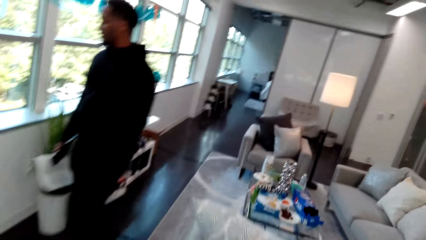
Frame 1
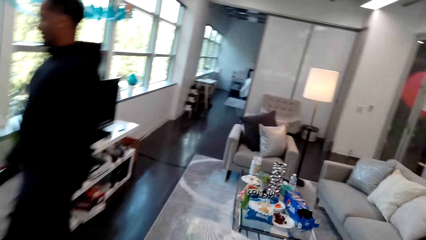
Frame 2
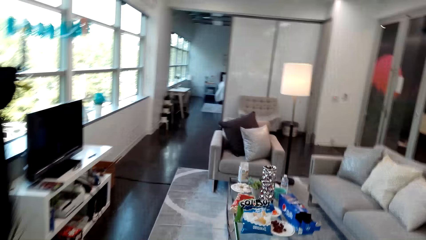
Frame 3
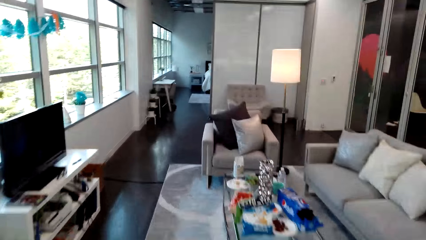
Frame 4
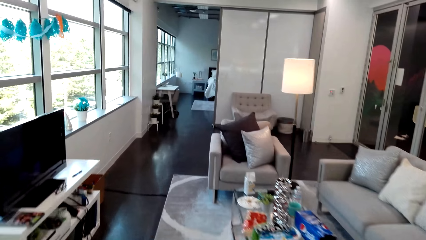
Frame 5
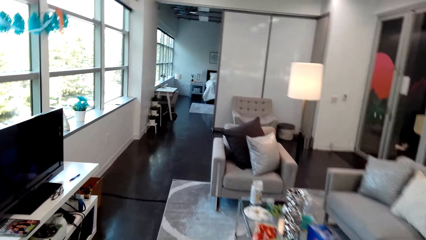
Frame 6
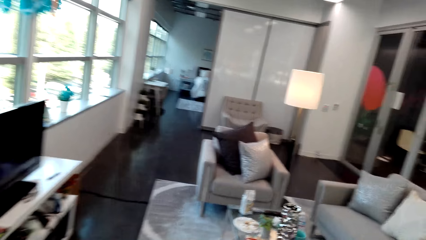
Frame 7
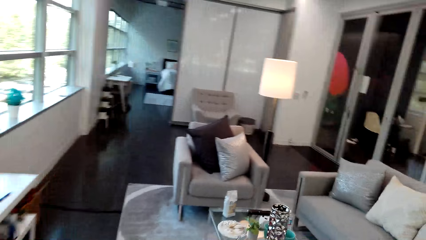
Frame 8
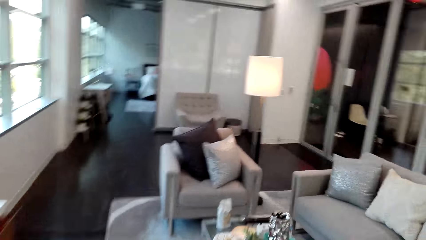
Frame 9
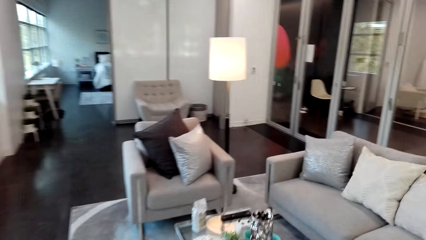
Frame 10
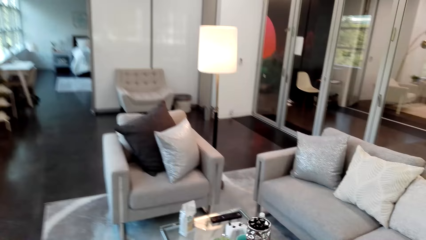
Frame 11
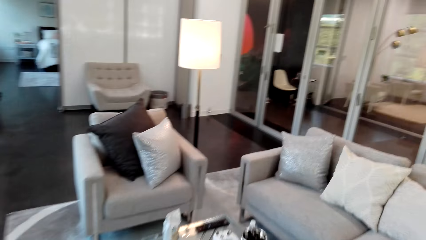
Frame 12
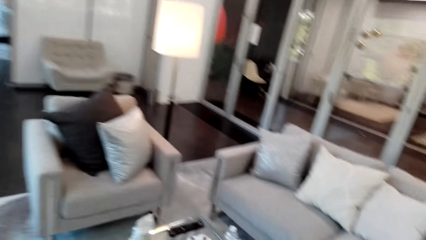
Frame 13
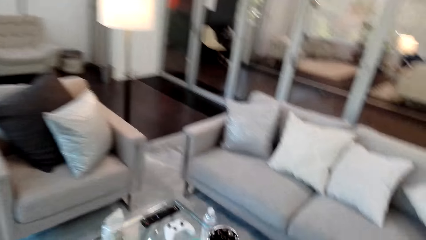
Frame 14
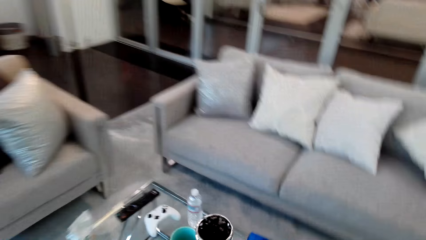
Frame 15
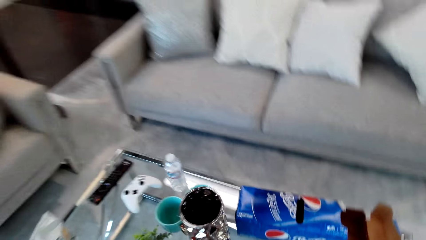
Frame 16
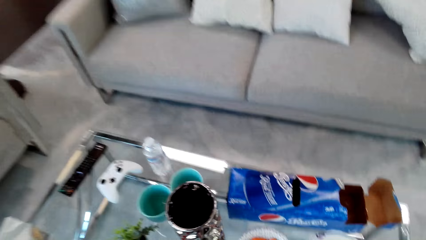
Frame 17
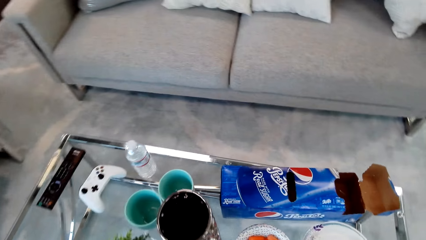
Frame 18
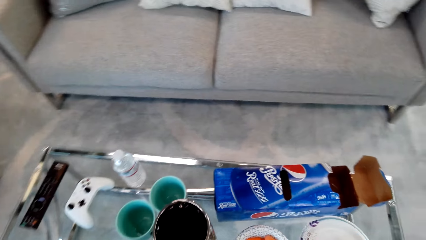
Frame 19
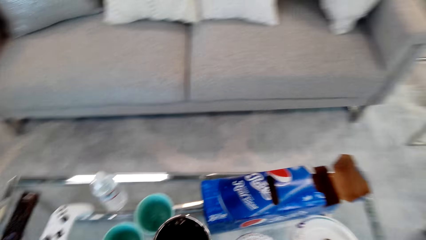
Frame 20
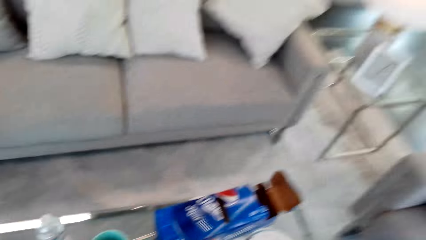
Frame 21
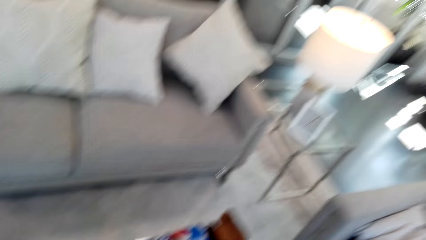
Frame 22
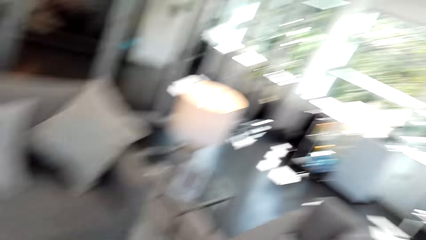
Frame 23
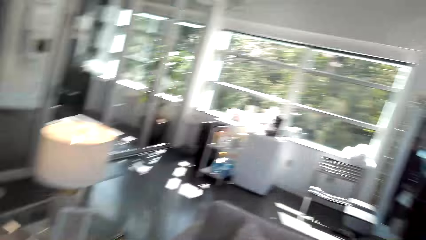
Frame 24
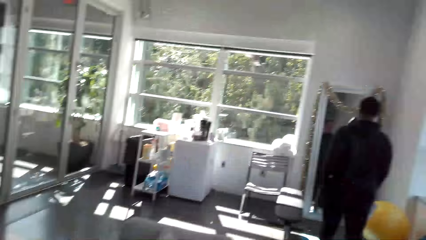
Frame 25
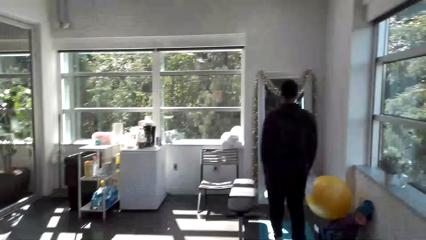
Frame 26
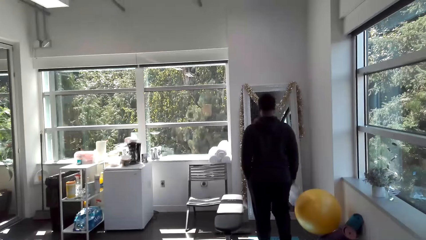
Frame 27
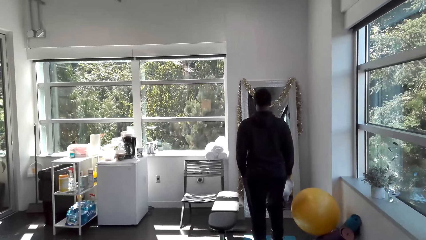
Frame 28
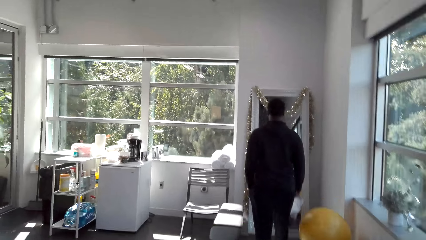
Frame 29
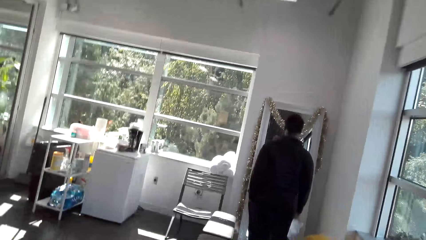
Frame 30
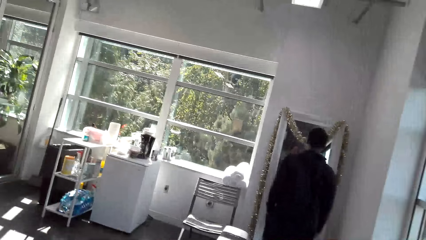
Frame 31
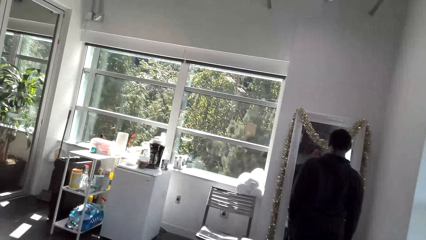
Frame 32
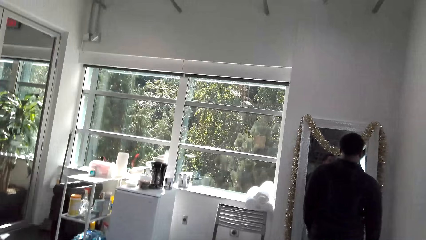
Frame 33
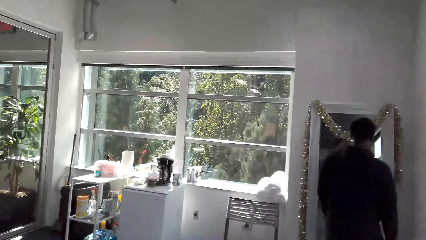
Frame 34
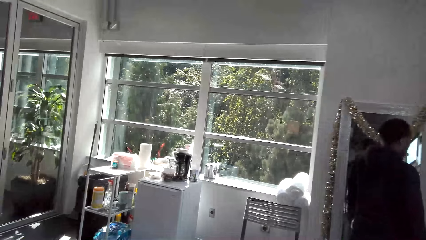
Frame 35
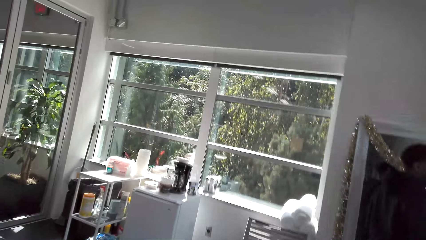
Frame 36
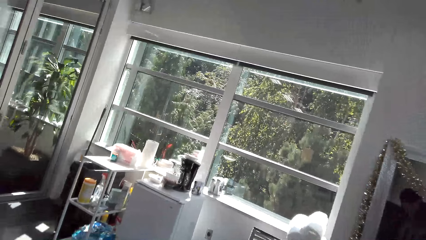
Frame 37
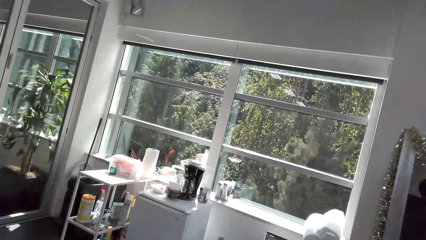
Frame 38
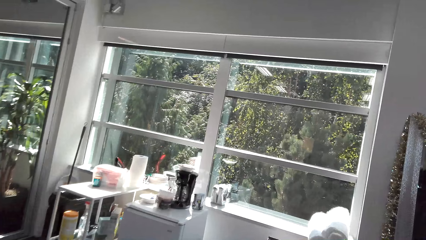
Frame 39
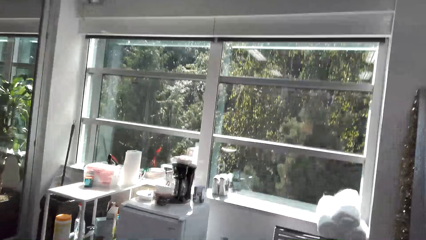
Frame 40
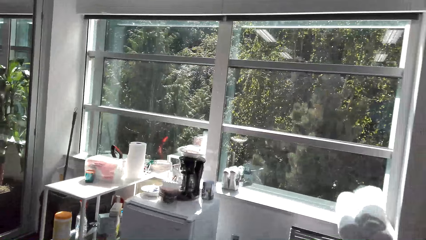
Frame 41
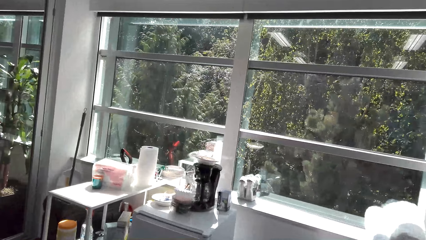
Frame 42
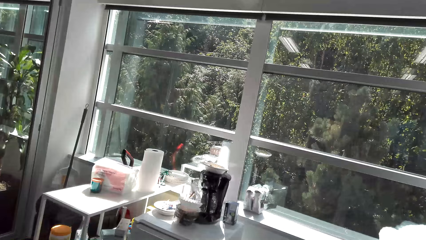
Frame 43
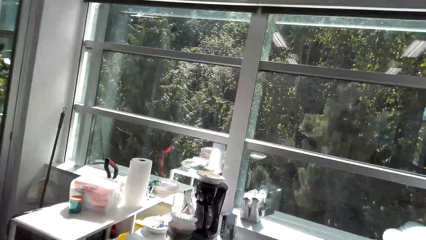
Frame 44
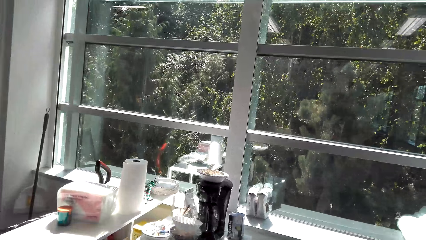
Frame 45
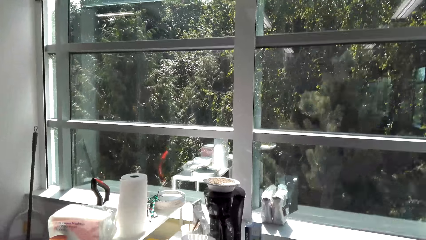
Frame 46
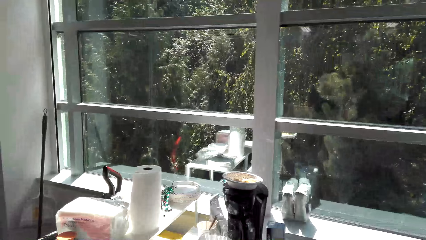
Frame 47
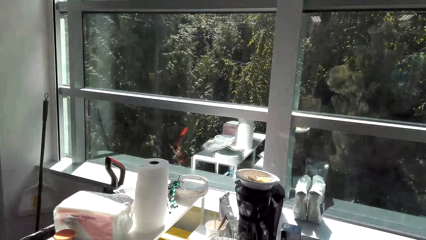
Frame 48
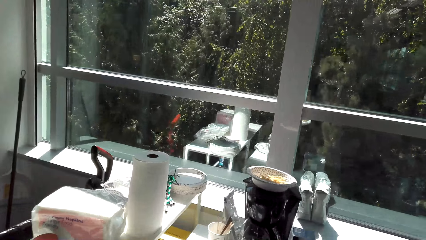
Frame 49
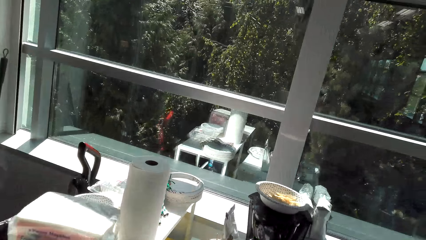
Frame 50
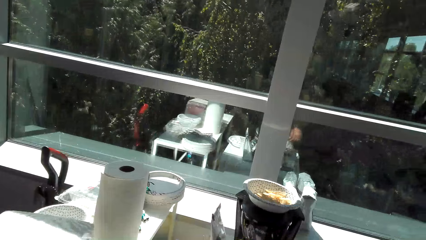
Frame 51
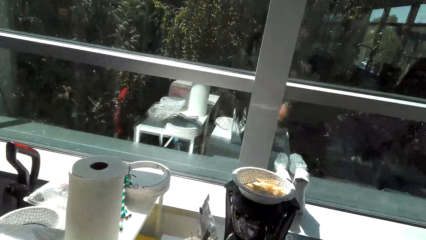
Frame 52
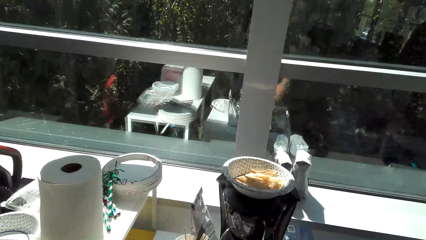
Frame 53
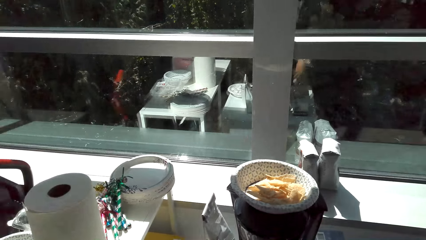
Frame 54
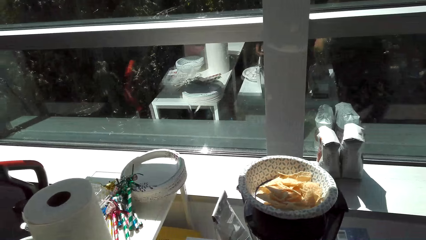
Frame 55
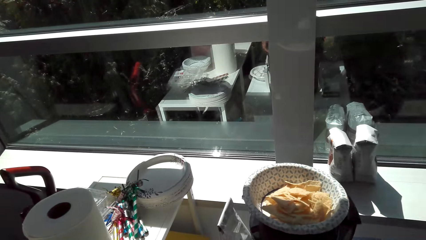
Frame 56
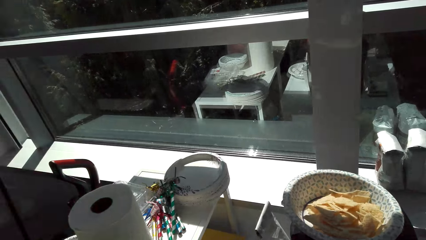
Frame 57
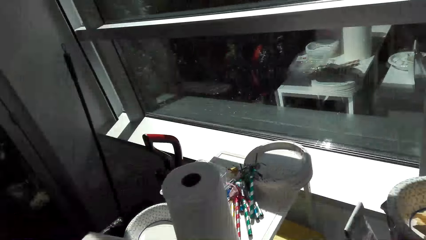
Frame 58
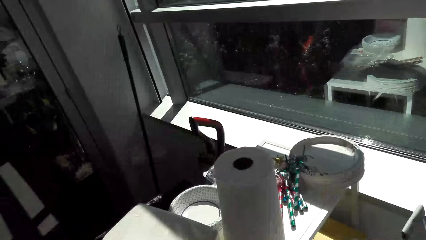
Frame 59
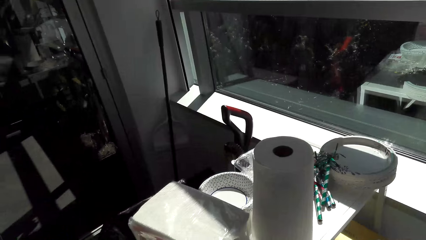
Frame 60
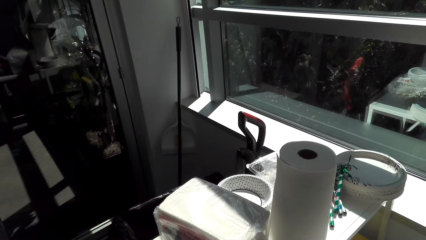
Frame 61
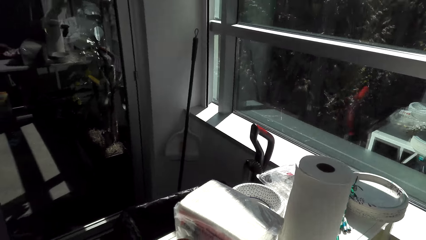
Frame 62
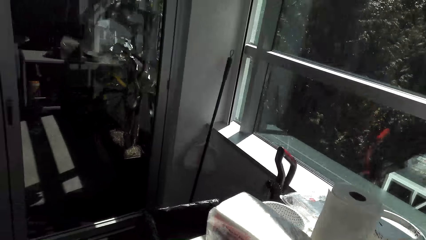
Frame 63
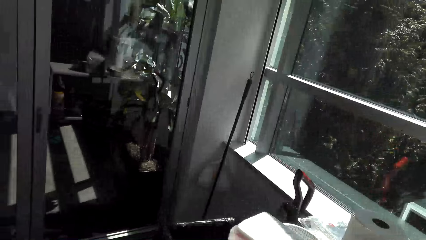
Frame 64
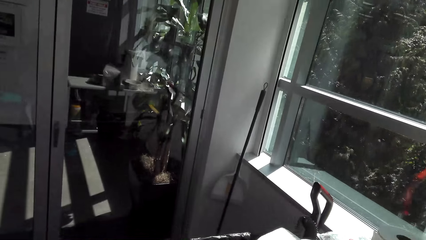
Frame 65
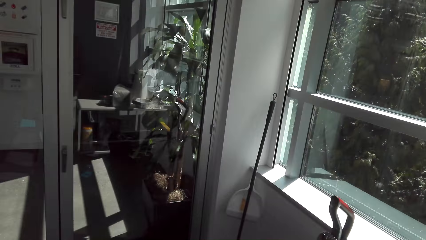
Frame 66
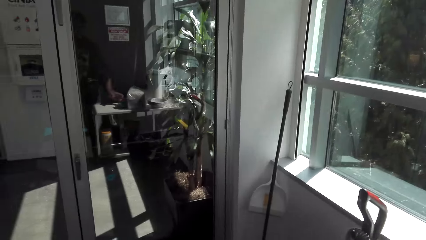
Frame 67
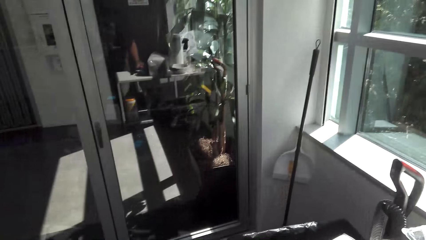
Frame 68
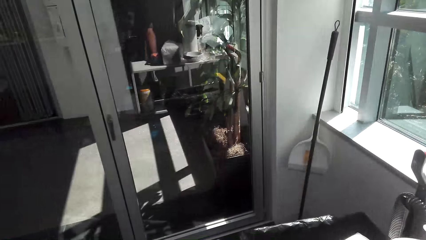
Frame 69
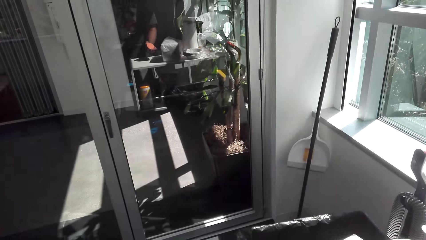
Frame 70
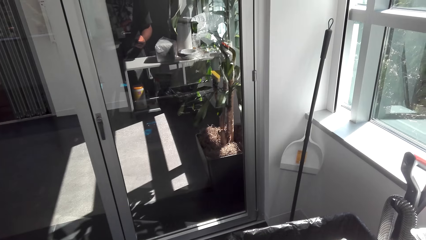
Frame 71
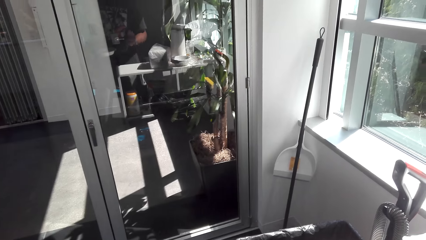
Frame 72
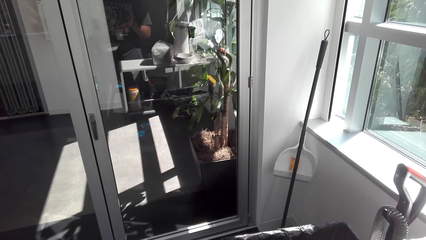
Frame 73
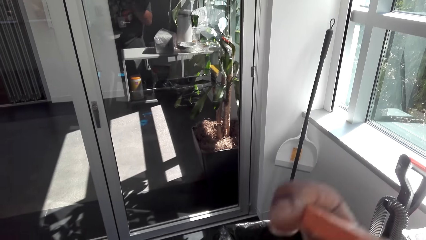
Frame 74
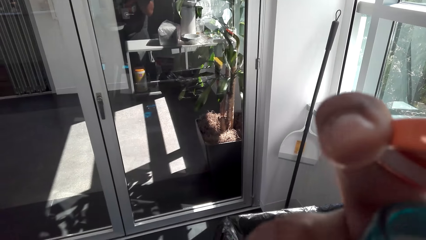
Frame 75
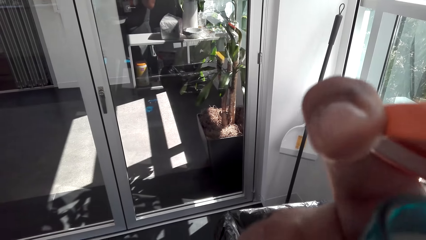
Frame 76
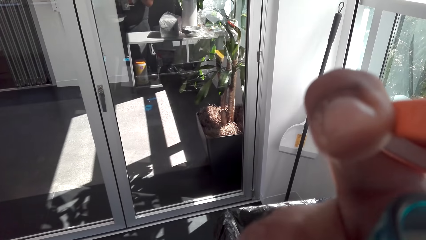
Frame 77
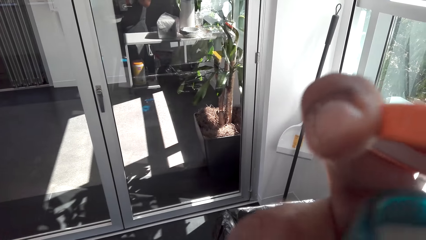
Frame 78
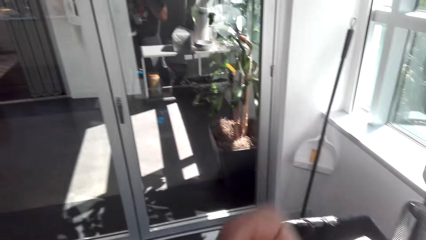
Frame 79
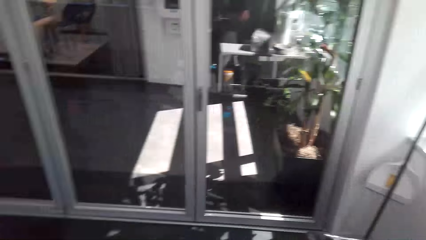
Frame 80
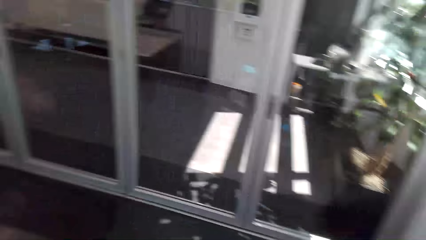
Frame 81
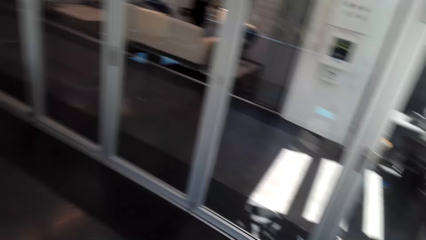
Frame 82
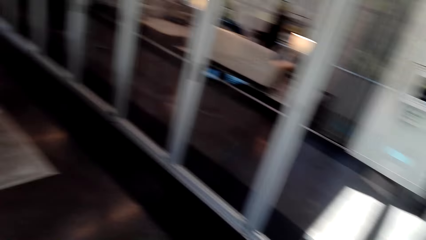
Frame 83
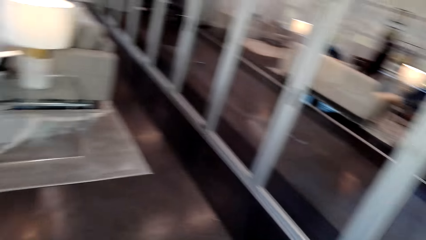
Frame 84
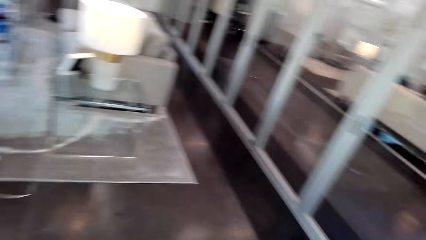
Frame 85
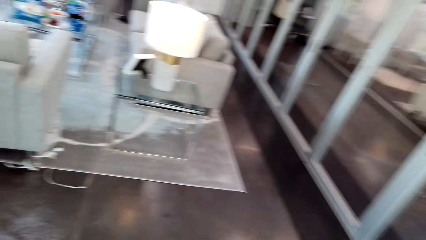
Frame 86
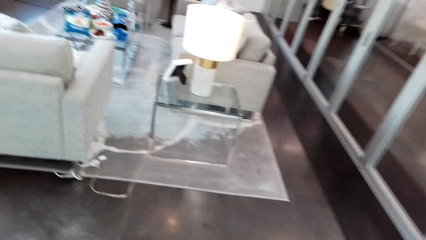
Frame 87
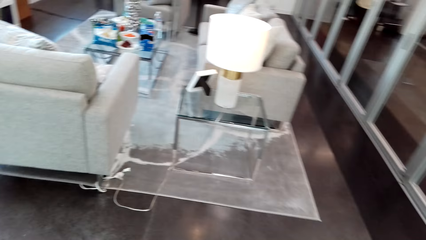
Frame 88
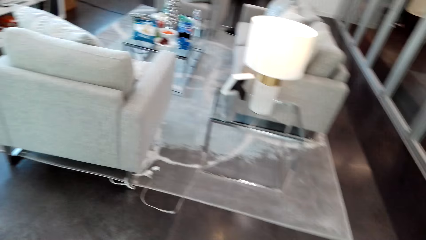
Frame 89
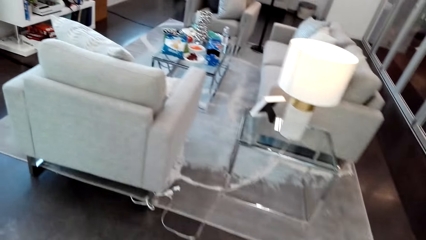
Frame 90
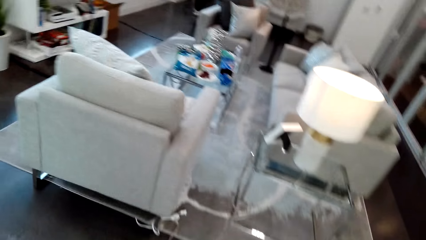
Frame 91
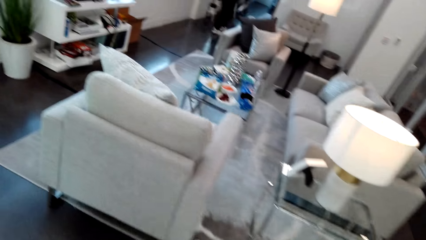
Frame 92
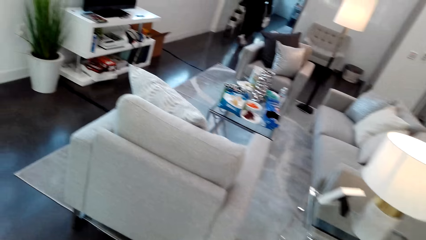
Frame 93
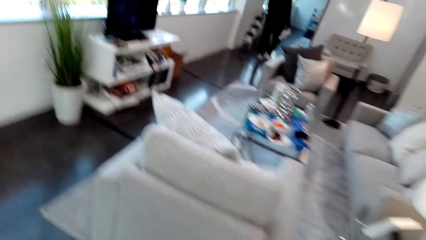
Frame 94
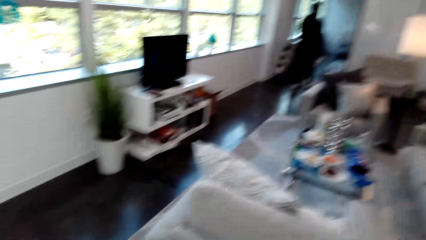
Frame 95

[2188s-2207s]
The camera wearer walks around the house. They look at the mirror. They lift up the hand. They walk around the sitting room.
